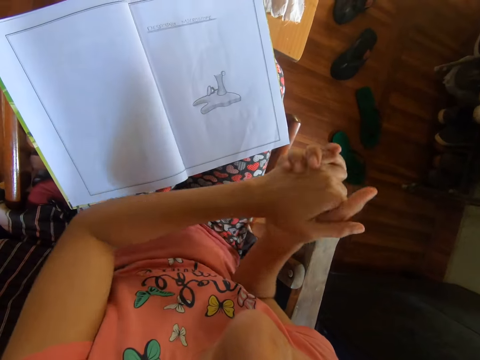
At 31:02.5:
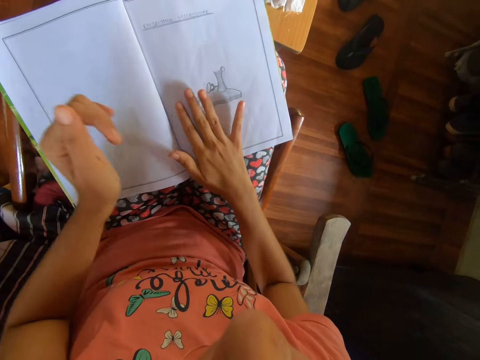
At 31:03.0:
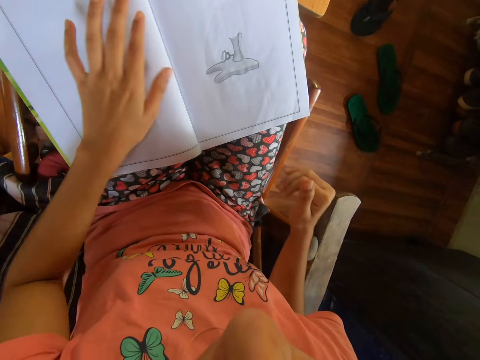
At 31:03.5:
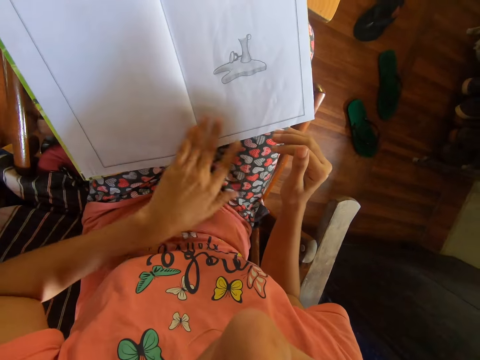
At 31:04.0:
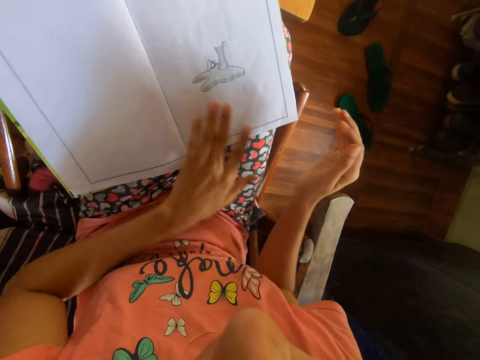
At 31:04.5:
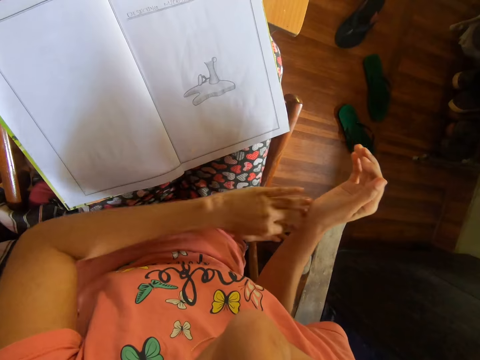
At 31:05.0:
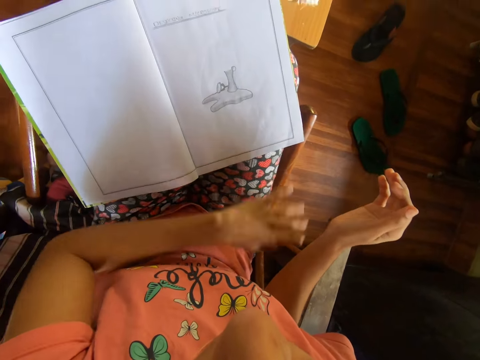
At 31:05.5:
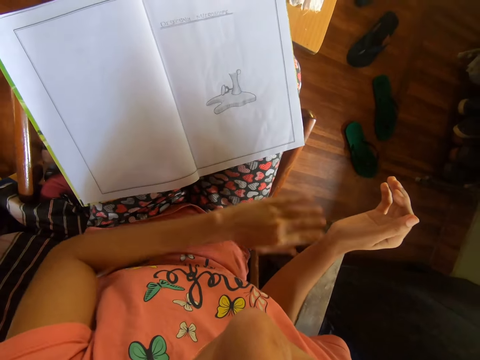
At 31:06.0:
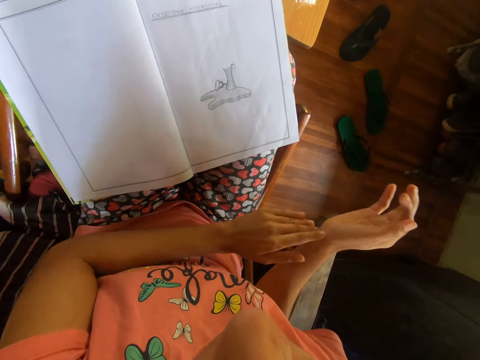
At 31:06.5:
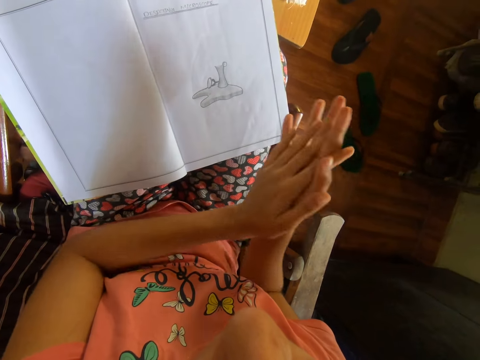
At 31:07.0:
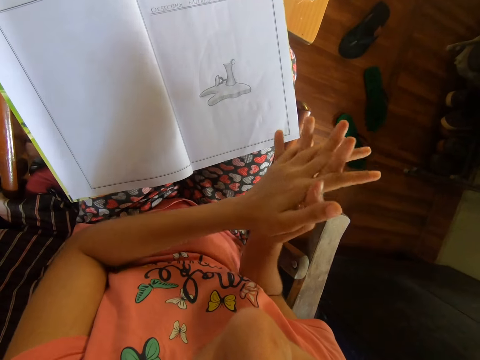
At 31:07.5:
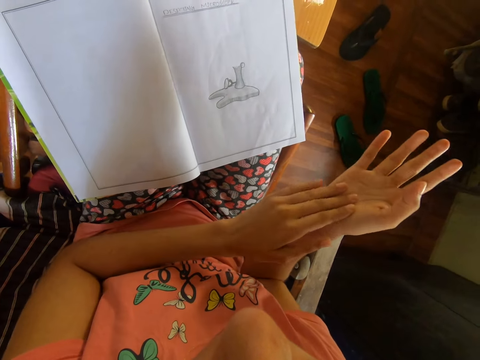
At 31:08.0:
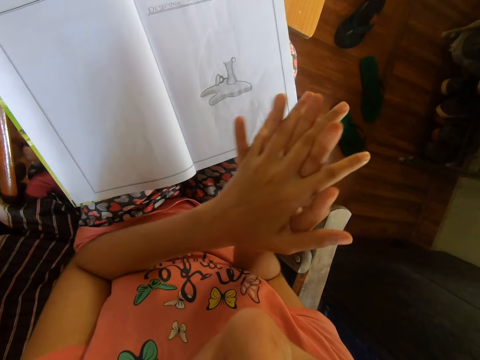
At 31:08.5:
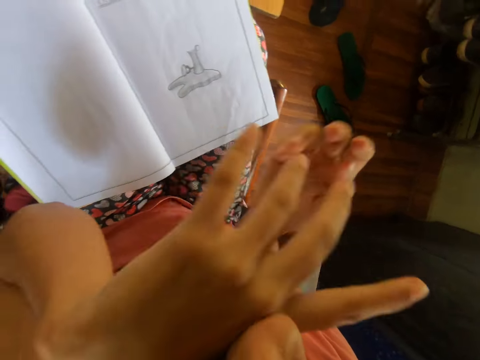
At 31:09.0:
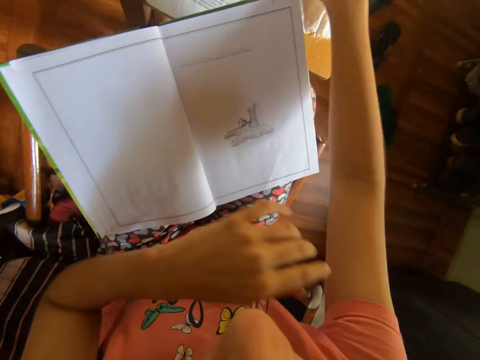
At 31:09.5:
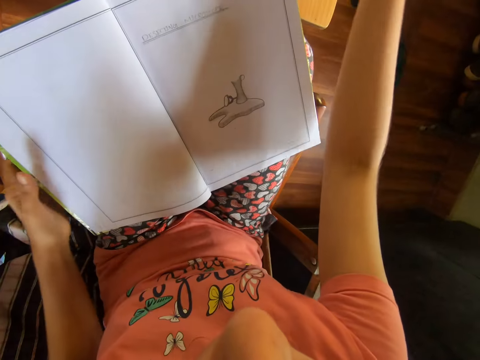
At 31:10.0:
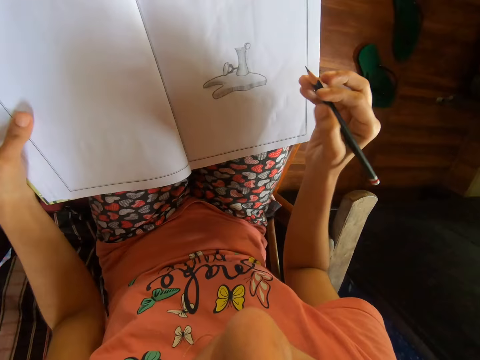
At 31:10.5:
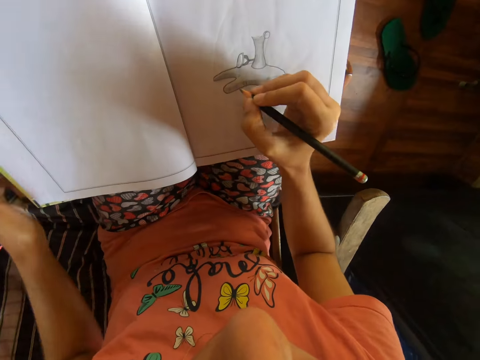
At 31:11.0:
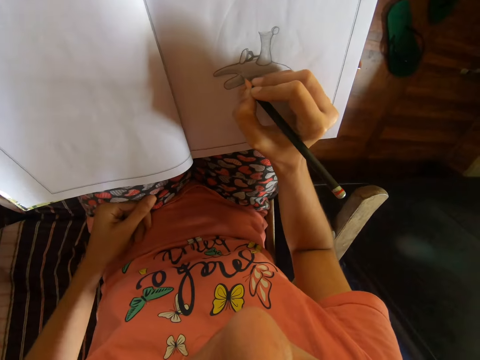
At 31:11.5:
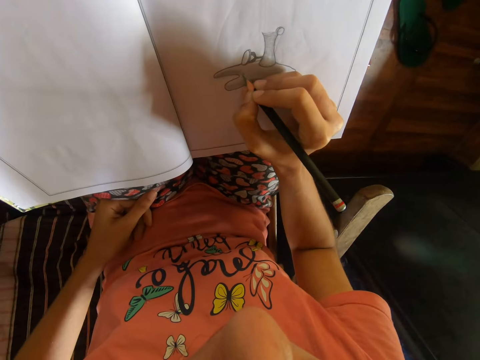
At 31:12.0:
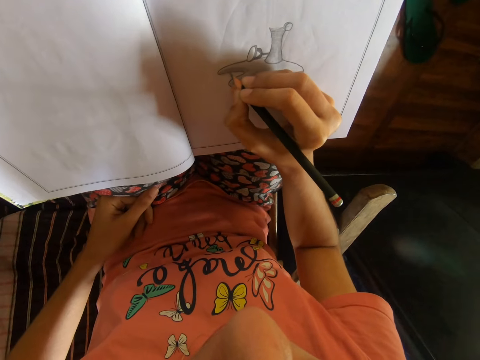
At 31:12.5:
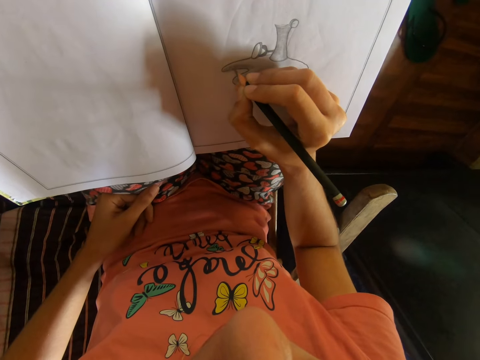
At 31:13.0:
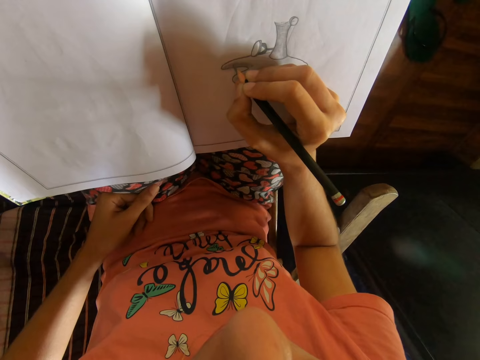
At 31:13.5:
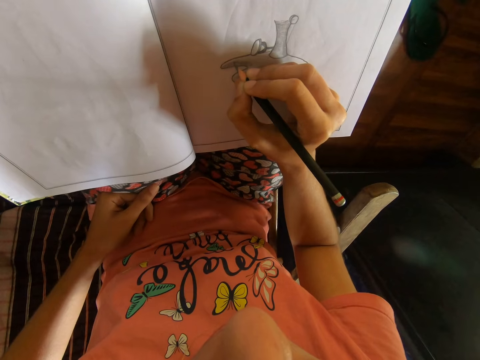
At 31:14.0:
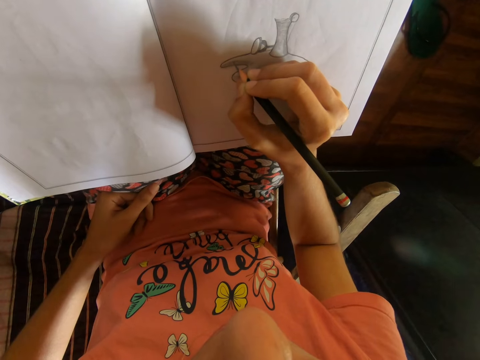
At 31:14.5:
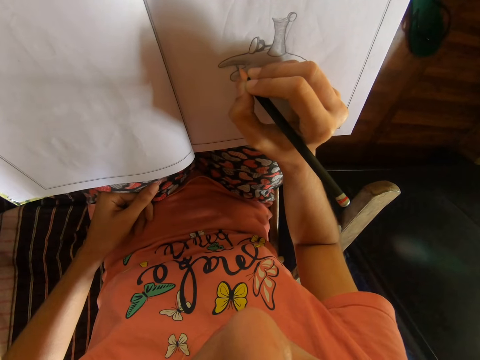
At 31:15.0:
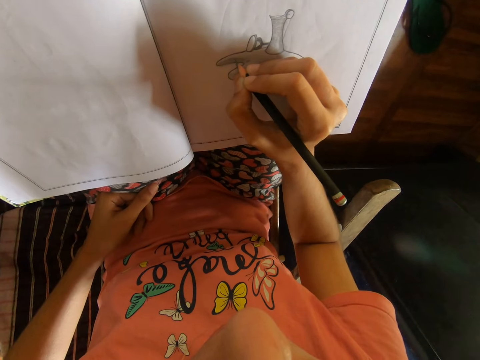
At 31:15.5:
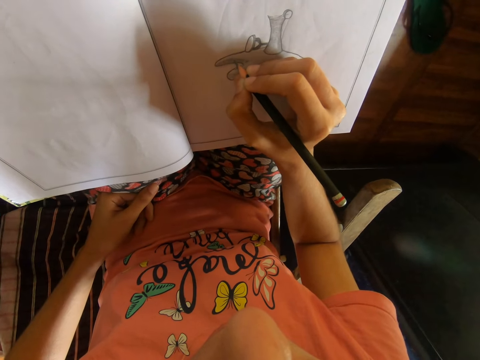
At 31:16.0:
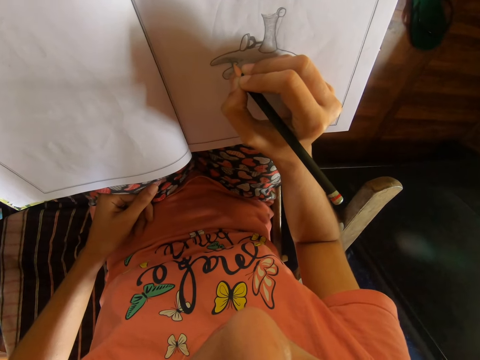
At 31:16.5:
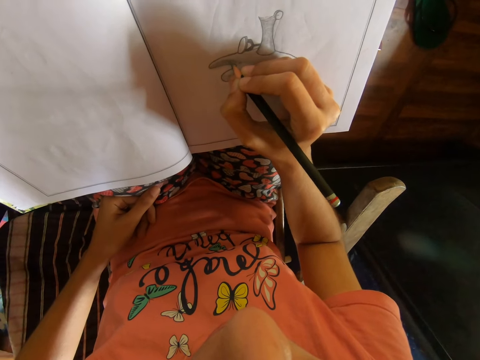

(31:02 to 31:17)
The camera wearer dusts the book with her right hand and dusts the book with her left hand. She rubs her palms together. She rubs her face with her left hand. She holds the book with her left hand. She adjusts the drawing book. She picks up the pencil from the table with her right hand. She places her left hand on her lap. She draws on the book with the pencil in her right hand.

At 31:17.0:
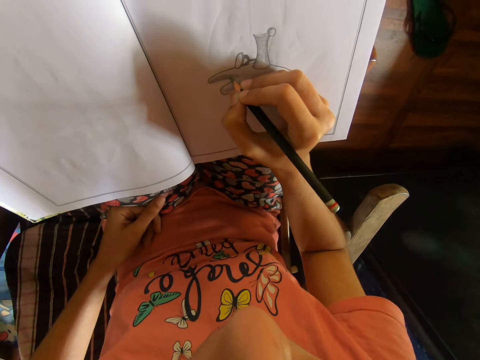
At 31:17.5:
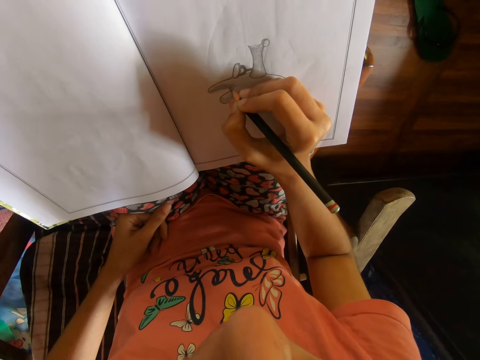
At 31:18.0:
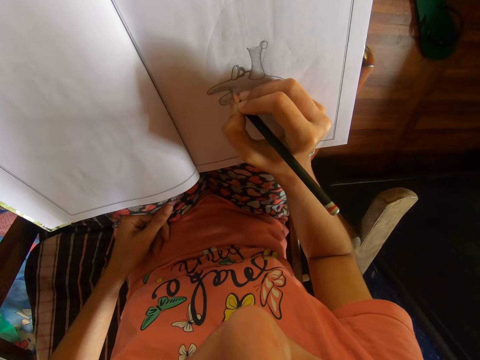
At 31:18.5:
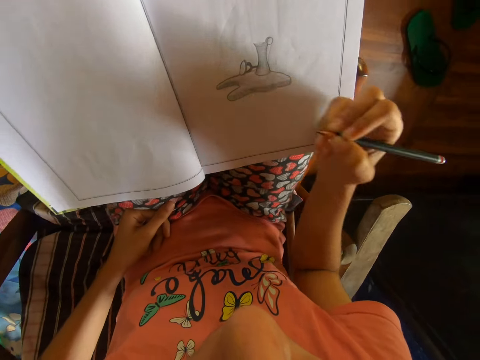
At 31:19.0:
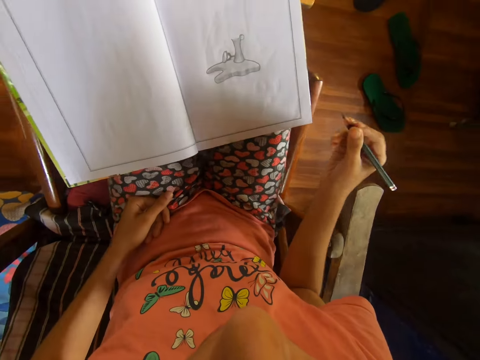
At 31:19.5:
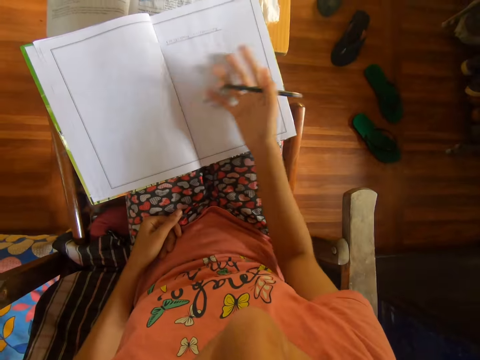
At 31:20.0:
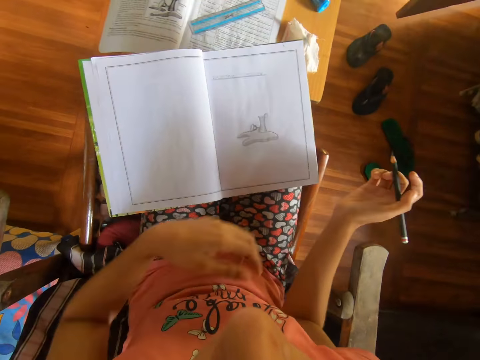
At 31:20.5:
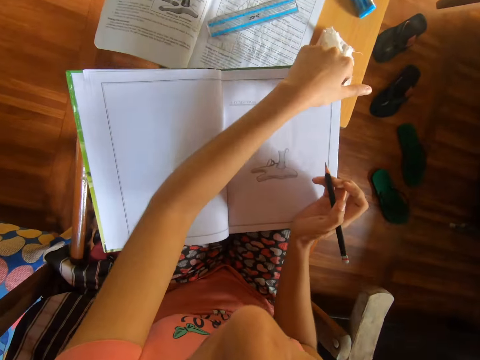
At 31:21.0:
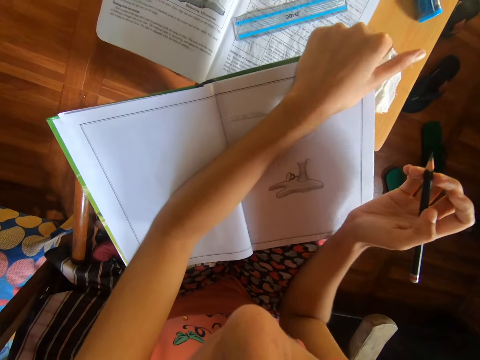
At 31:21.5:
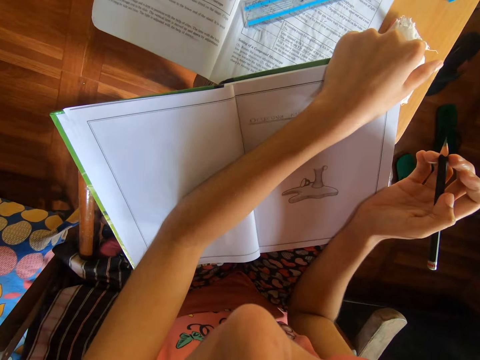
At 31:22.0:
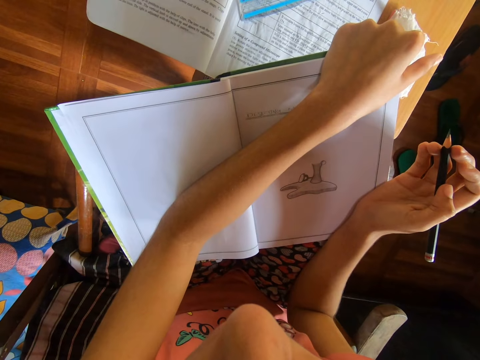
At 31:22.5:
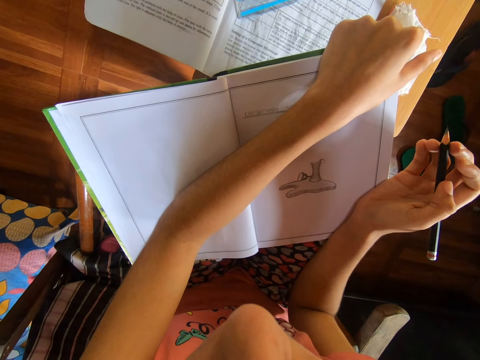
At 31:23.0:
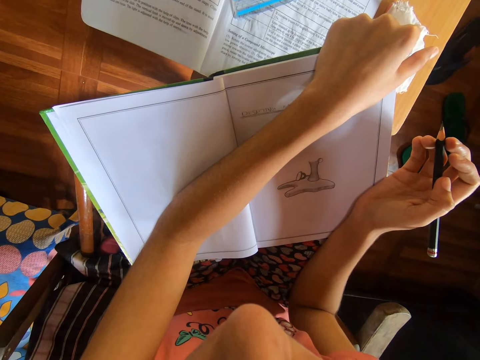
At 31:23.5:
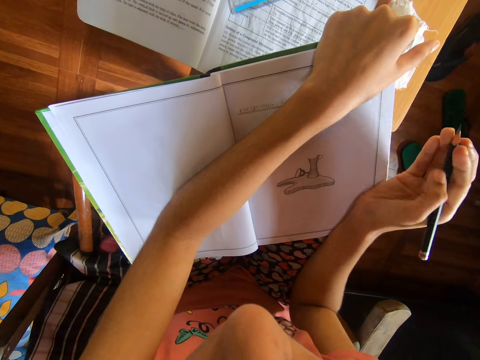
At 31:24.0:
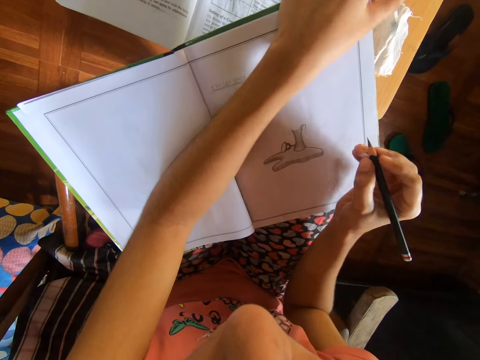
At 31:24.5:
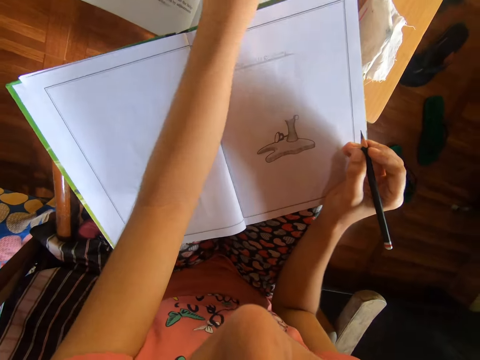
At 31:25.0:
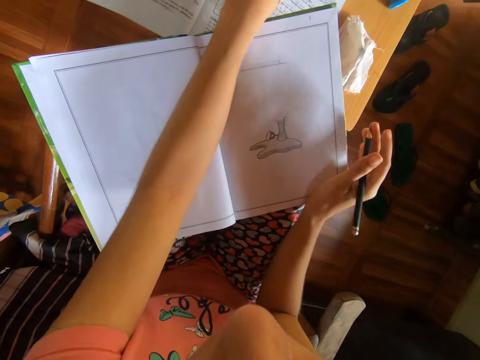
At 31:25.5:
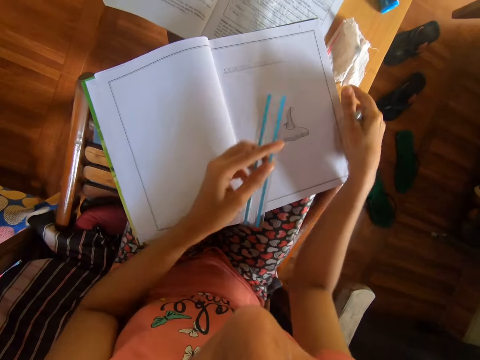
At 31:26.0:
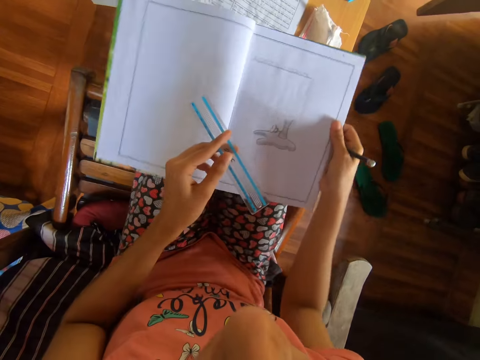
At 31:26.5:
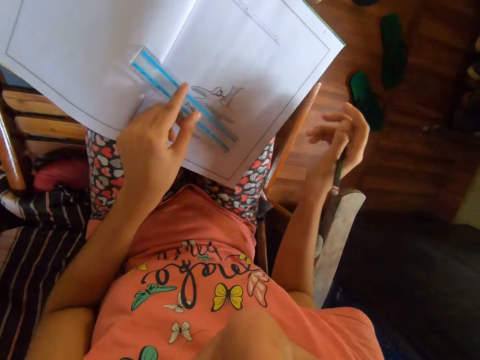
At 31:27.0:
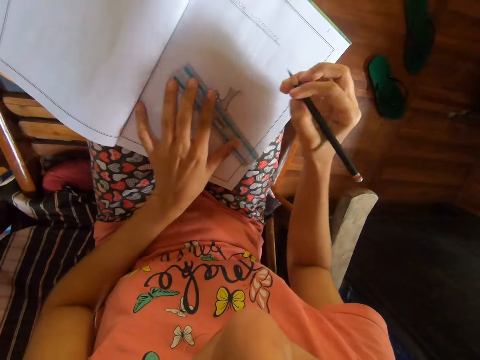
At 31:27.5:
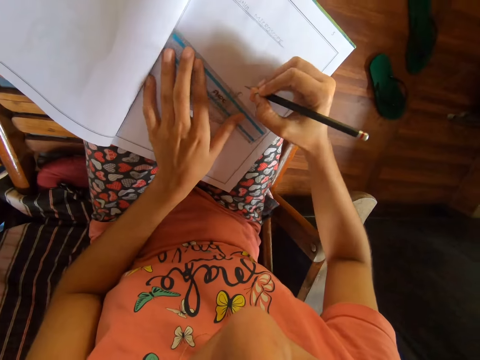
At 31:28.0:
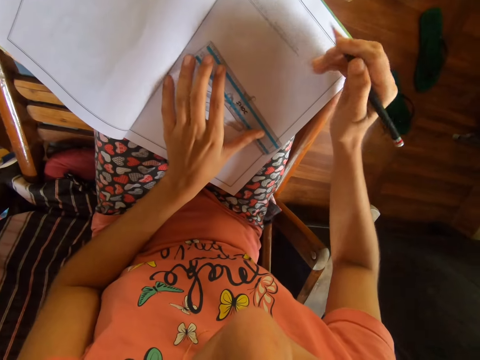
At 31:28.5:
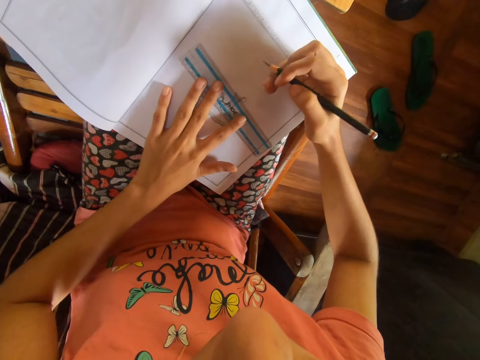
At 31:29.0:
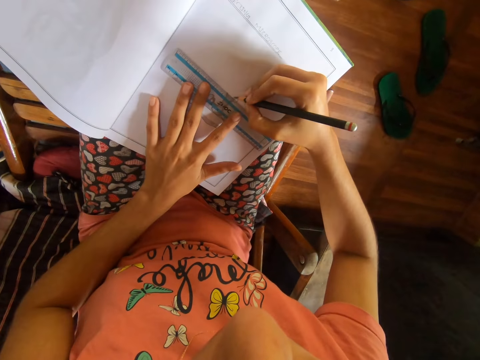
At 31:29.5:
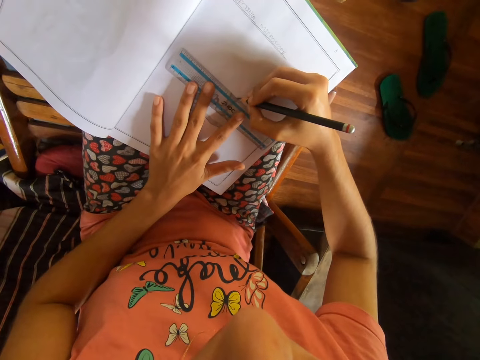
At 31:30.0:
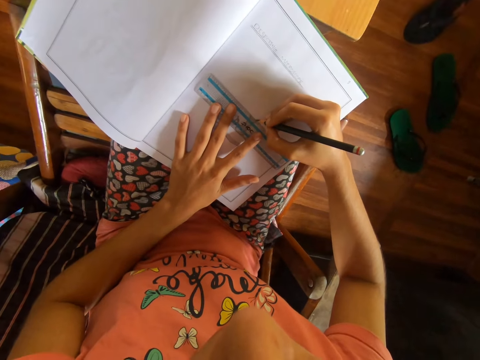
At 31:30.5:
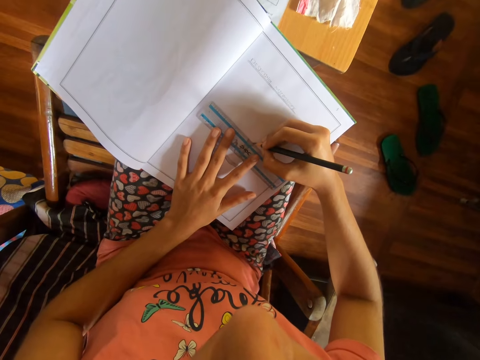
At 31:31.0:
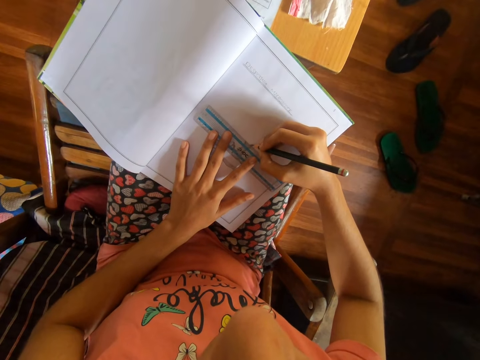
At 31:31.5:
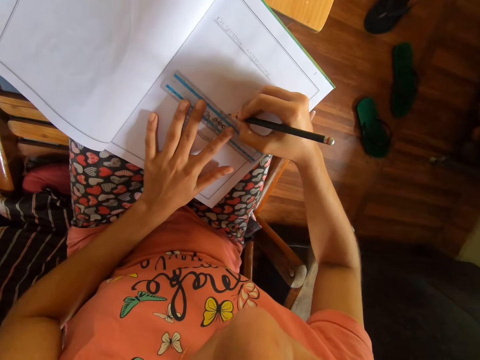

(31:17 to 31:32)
The camera wearer dusts the book with her right hand. She adjusts the book on her lap with her left hand. She picks up the ruler from the table with her left hand. She adjusts the book on her lap with her right hand. She moves the ruler on the drawing surface. She places the ruler on the book with her left hand. She draws on the book with the pencil and the ruler in both hands.
